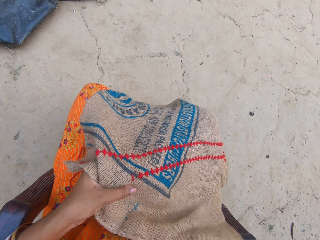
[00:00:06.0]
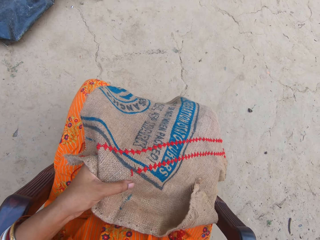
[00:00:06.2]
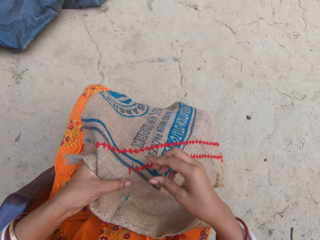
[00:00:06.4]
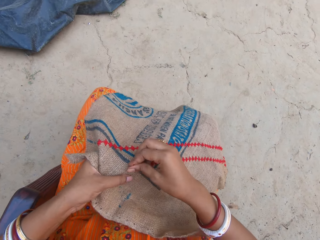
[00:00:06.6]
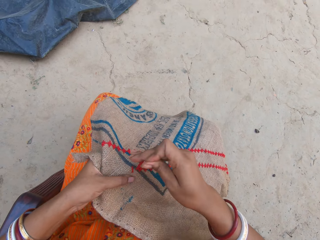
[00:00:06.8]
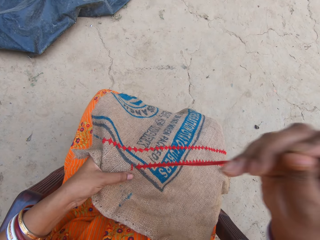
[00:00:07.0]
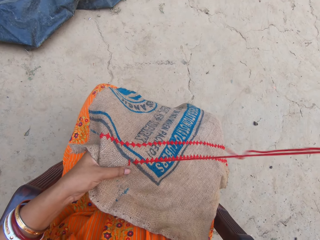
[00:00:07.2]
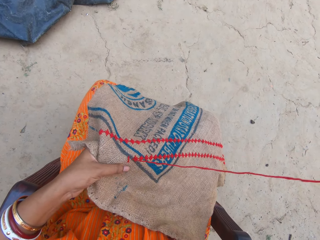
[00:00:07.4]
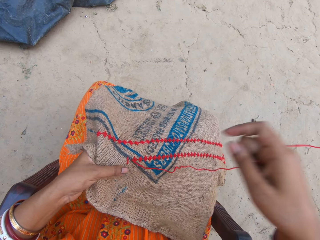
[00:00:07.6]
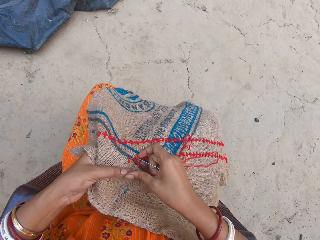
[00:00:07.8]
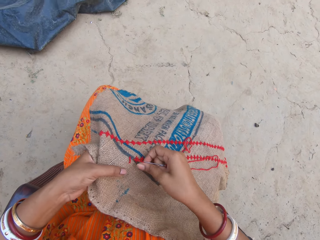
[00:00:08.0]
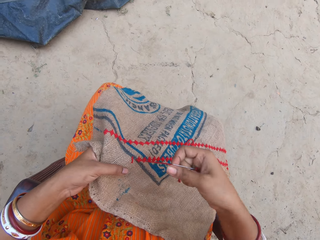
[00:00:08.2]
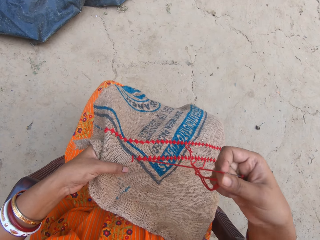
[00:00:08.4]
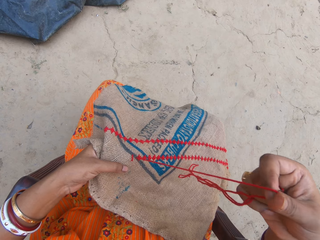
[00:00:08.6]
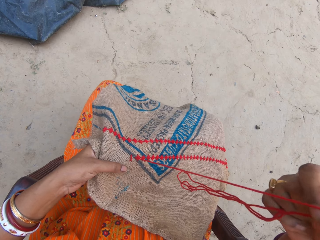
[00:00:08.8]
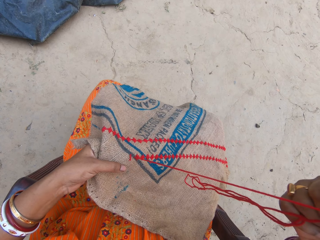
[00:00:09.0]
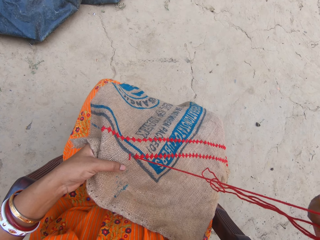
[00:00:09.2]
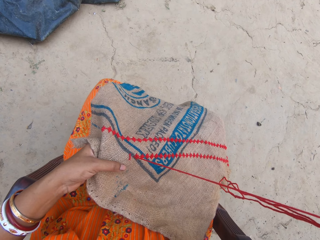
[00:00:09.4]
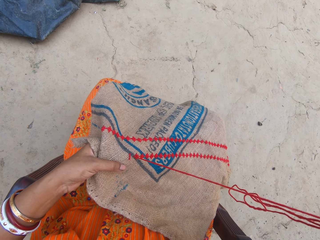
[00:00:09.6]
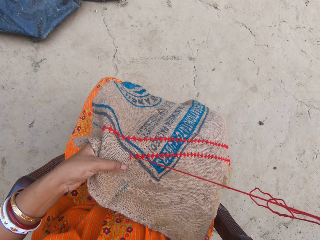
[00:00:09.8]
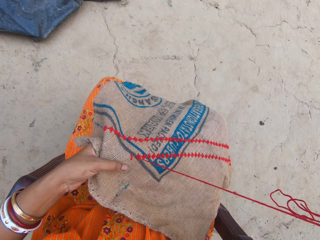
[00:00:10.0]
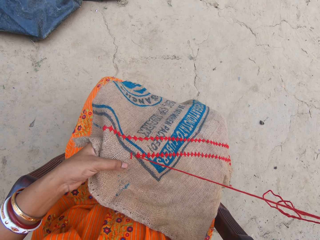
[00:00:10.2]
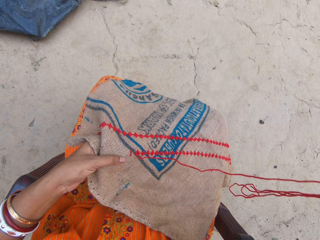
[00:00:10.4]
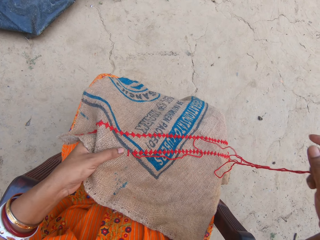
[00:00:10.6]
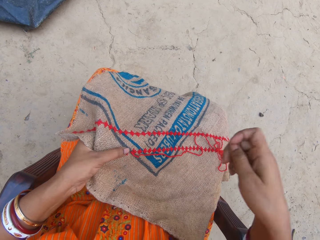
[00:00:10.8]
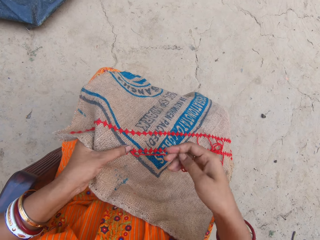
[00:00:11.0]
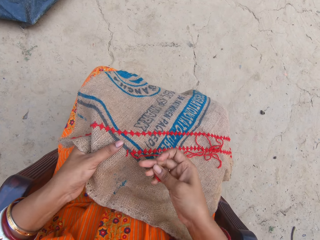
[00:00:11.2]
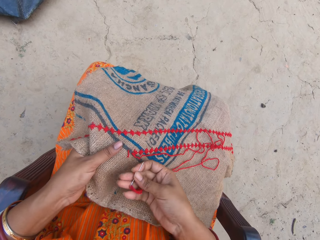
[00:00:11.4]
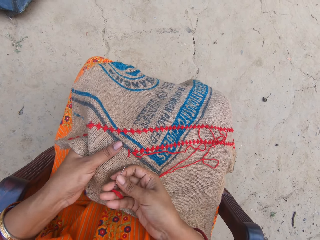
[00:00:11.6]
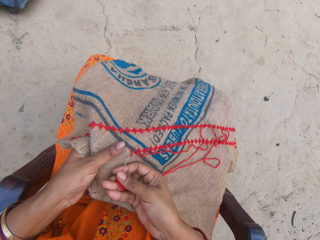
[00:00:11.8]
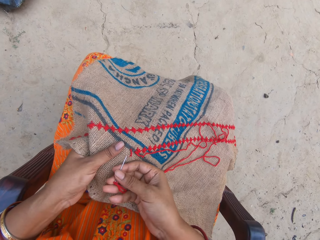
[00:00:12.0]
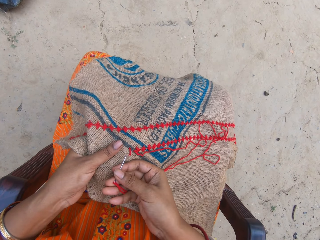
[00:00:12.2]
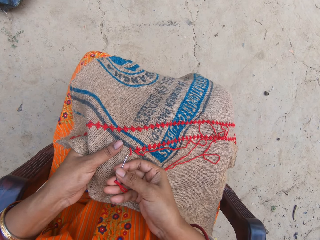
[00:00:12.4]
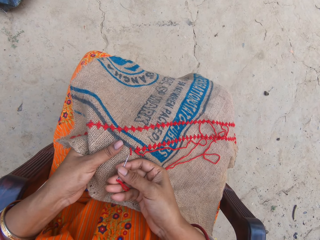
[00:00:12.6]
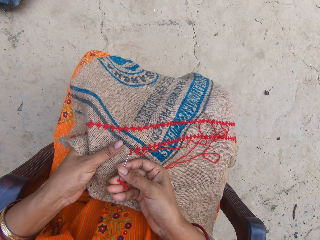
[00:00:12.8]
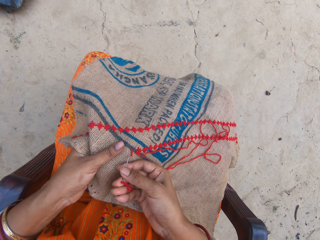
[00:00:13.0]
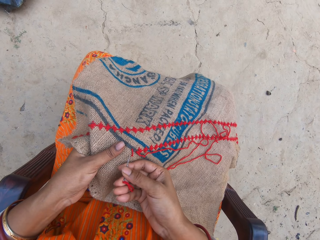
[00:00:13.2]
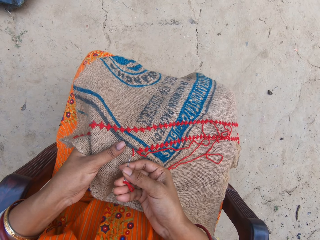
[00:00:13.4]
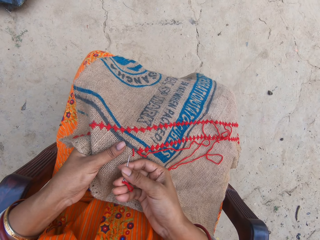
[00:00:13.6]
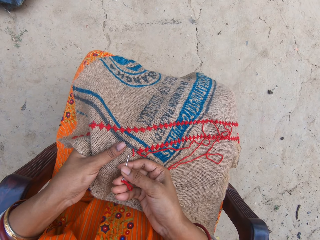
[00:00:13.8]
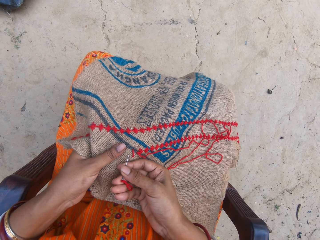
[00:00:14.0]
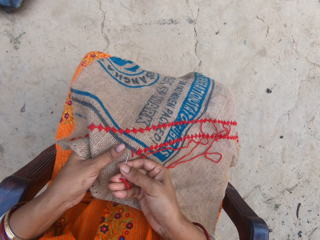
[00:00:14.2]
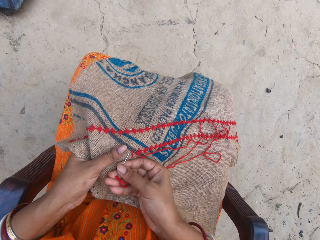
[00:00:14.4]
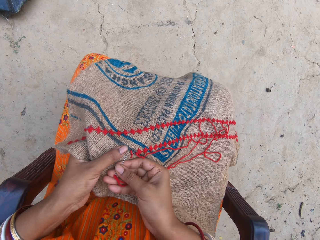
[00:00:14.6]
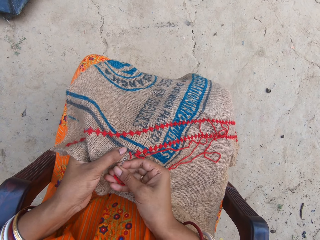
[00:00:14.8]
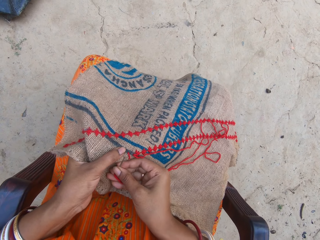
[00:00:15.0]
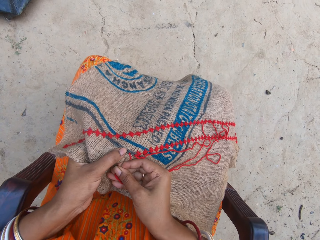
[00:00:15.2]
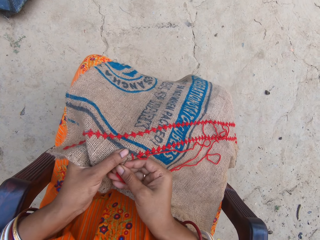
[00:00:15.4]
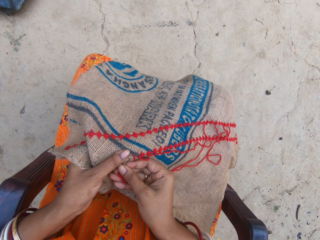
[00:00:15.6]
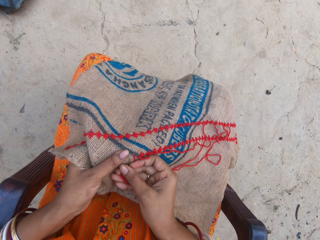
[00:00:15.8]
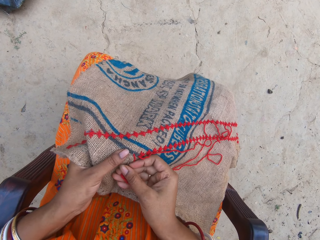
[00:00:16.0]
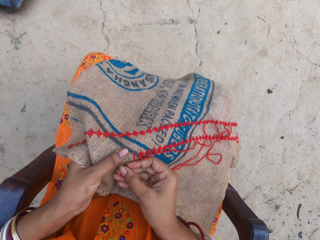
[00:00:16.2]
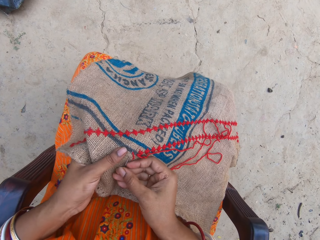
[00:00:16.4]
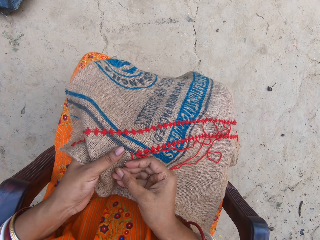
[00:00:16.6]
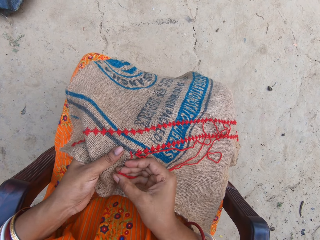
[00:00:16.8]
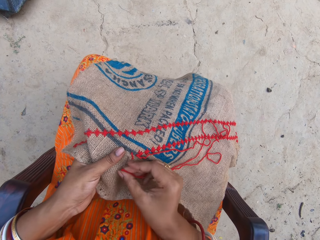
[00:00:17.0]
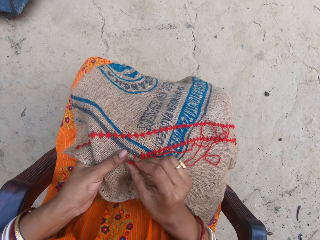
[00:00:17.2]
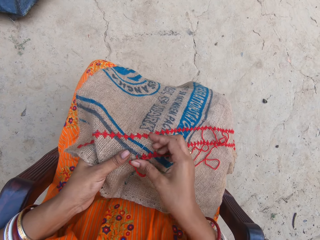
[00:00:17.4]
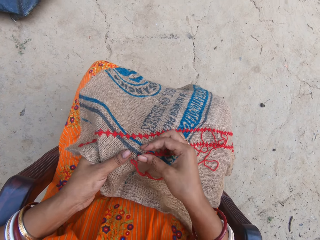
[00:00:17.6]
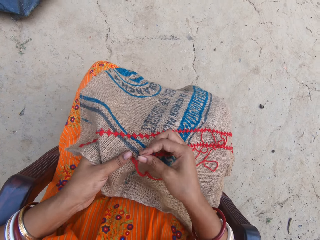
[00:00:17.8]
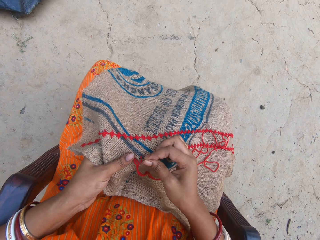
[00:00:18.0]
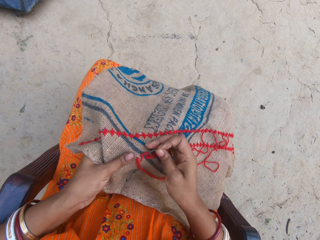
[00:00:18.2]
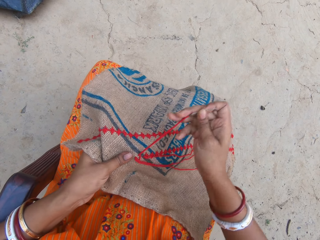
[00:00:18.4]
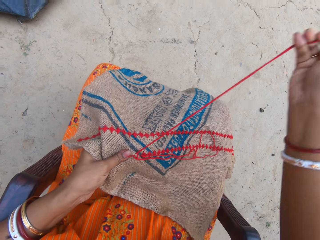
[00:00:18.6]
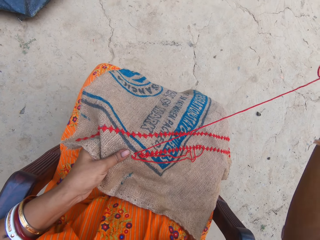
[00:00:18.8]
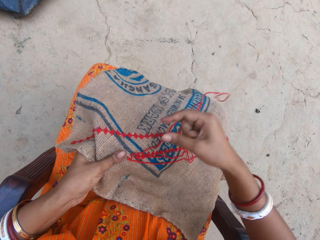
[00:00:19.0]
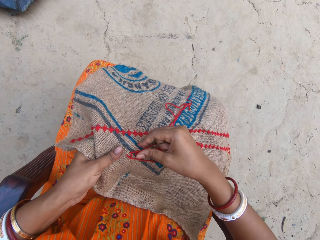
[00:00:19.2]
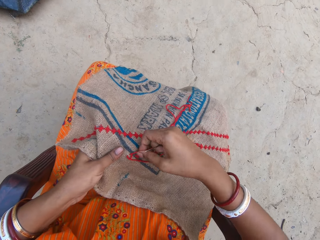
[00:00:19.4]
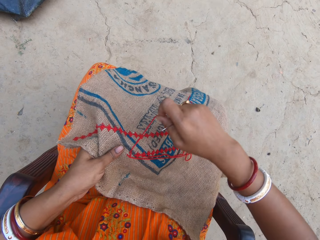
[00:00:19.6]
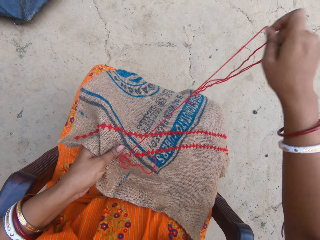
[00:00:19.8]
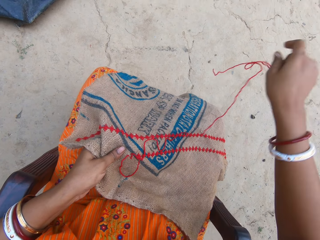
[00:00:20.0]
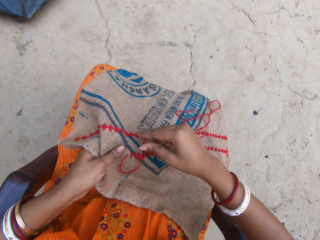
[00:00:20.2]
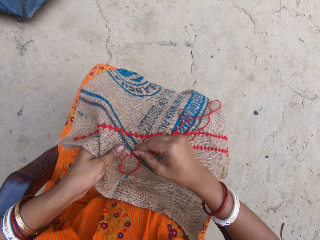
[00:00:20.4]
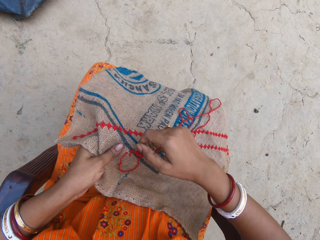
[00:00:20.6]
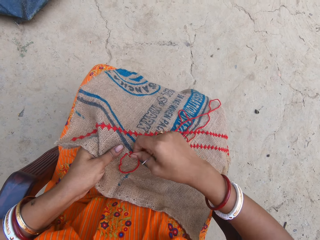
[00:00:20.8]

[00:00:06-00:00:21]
The camera wearer inserts the needle into the piece of sack or fabric with her right hand. She pulls the needle with her right hand. She embroiders the piece of sack with both hands. She pulls the thread. She sews the fabric. She pulls the thread.

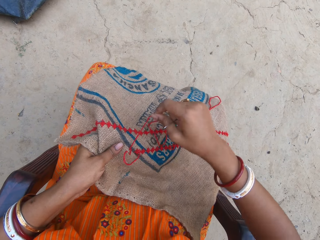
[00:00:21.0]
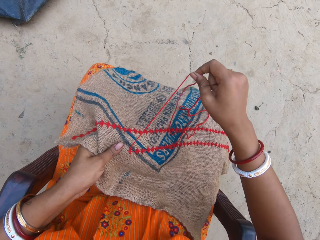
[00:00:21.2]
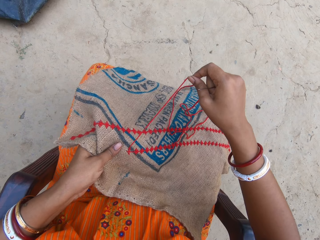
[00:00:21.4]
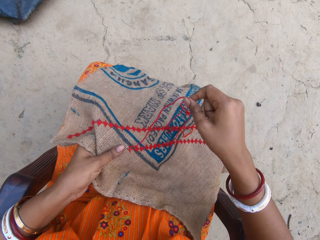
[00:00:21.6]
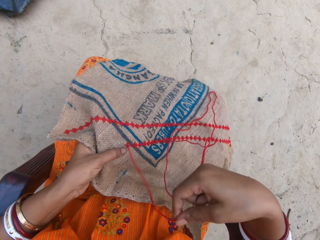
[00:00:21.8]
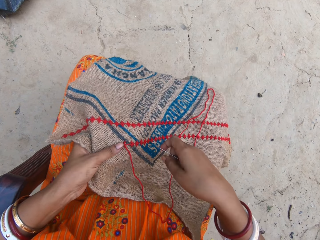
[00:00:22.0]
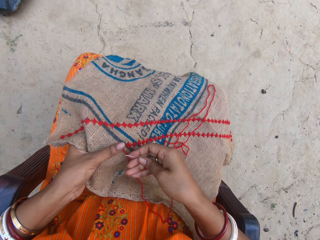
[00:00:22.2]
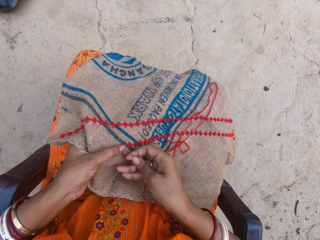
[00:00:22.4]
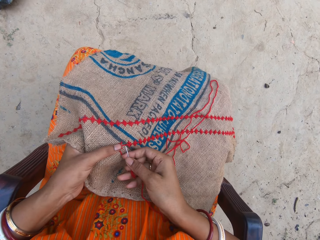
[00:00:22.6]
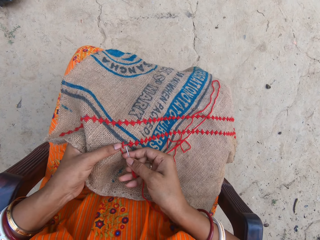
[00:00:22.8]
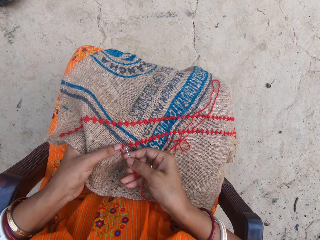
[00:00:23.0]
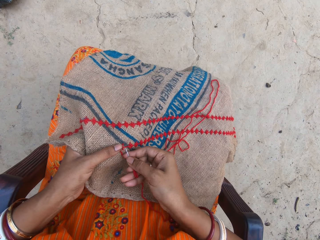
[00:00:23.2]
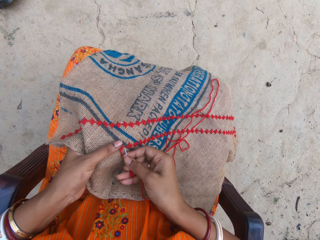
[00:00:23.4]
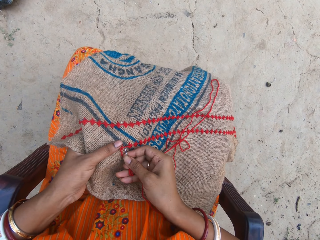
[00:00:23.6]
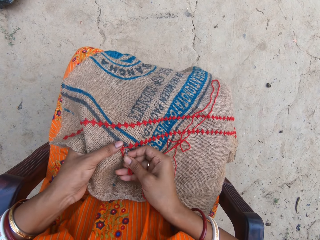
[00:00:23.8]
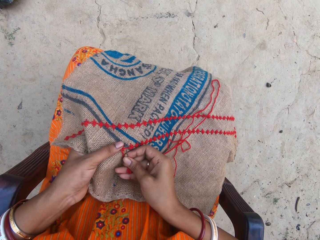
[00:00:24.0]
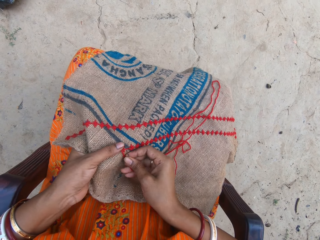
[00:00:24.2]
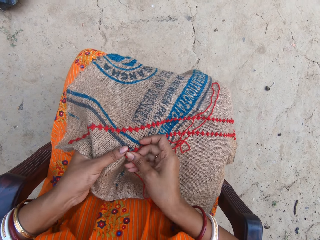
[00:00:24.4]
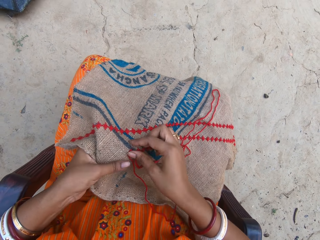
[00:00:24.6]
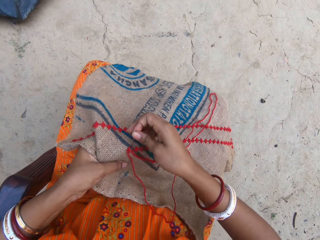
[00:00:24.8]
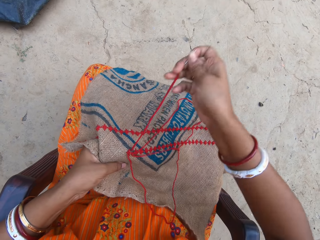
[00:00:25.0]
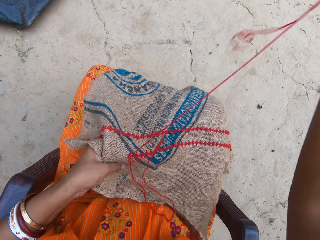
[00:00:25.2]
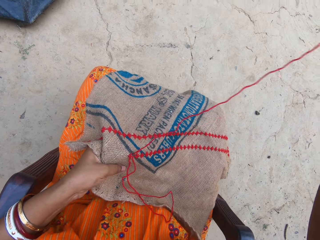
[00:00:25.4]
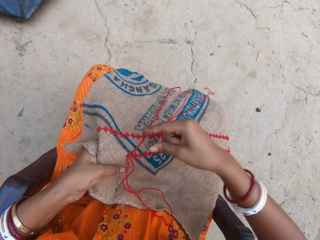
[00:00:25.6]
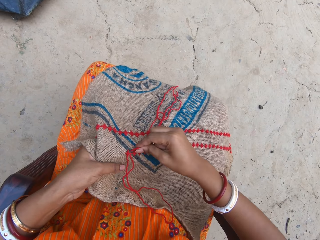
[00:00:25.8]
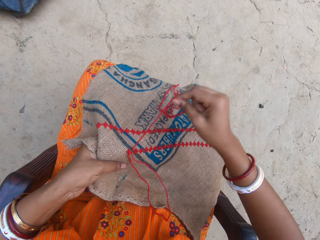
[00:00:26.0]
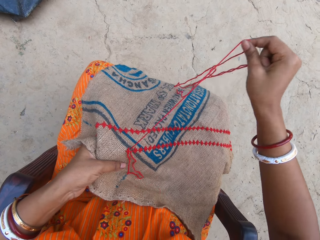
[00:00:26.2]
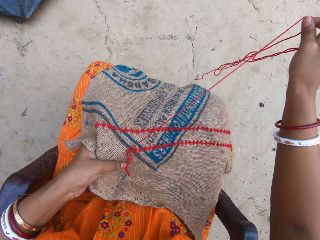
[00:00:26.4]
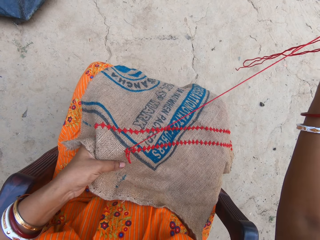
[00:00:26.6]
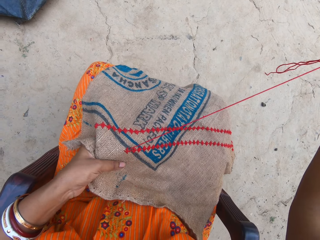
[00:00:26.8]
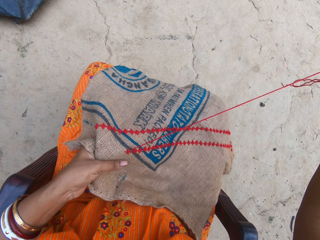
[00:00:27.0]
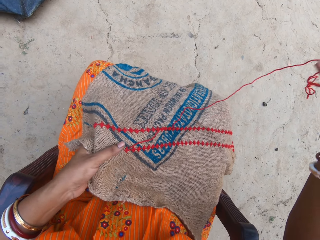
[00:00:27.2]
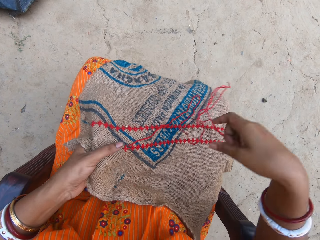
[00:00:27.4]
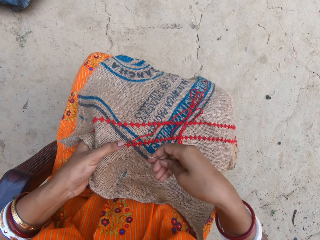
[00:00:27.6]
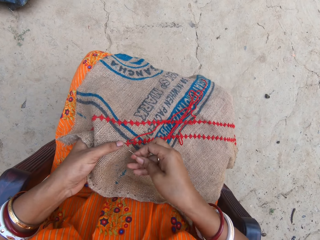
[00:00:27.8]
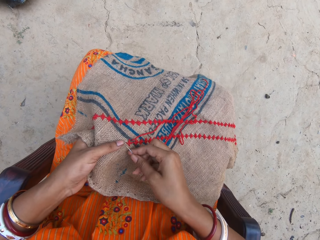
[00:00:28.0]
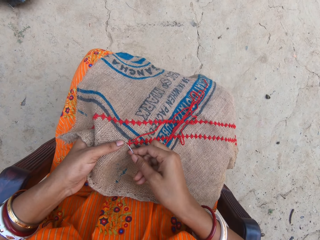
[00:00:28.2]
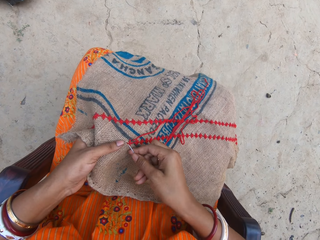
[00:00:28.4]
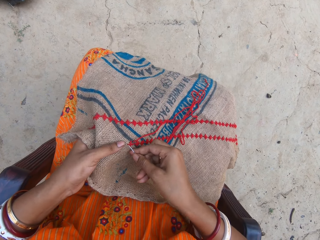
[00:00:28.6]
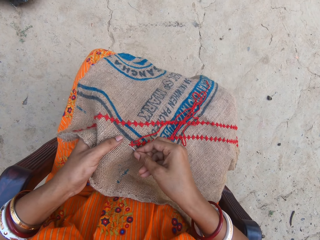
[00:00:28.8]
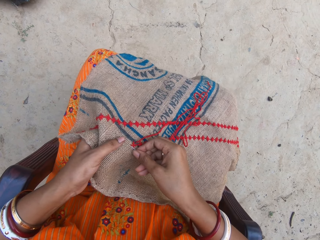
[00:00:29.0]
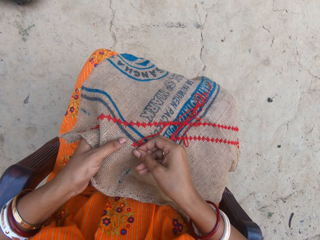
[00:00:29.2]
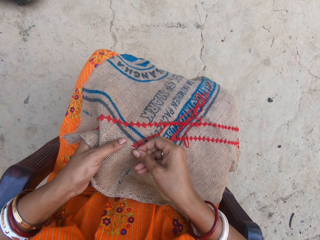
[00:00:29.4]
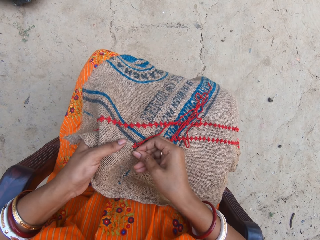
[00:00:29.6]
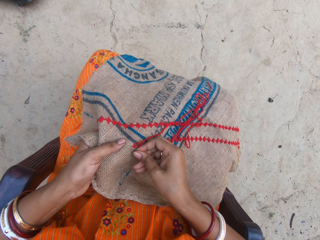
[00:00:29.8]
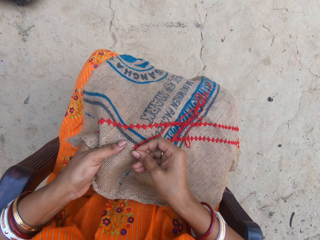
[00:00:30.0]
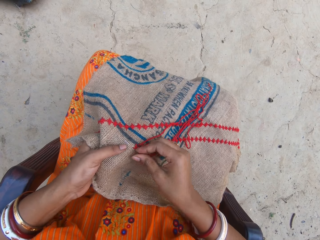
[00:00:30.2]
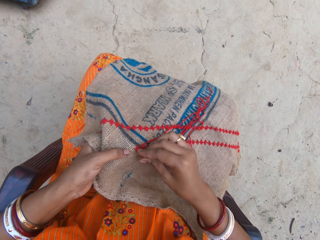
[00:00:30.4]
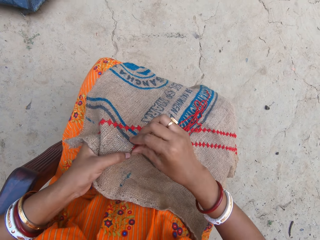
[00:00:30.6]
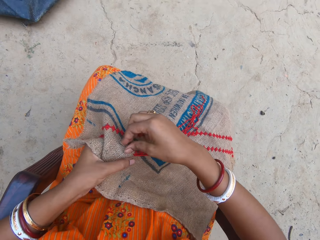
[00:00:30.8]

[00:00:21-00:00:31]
The camera wearer sews the fabric. They pull the thread. They sew the fabric.
